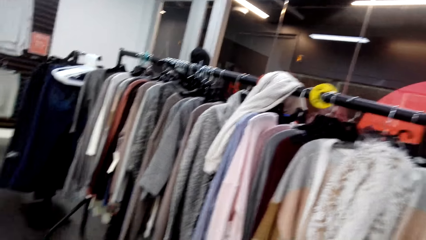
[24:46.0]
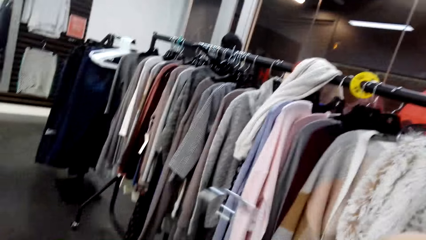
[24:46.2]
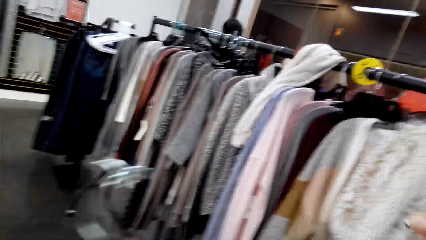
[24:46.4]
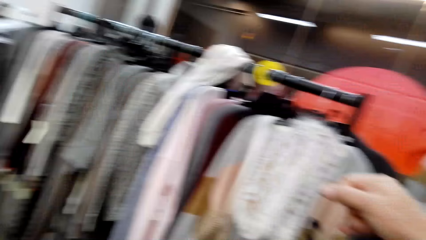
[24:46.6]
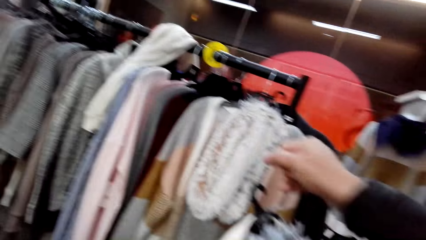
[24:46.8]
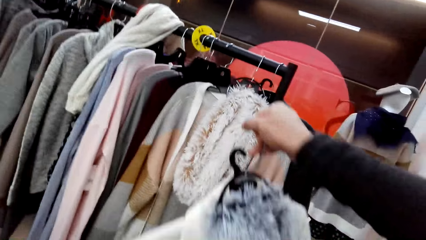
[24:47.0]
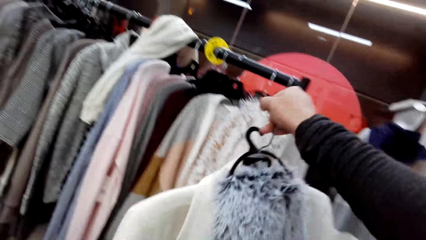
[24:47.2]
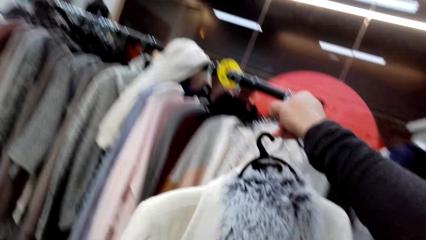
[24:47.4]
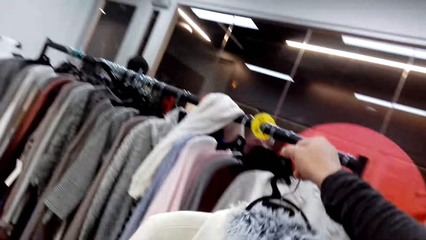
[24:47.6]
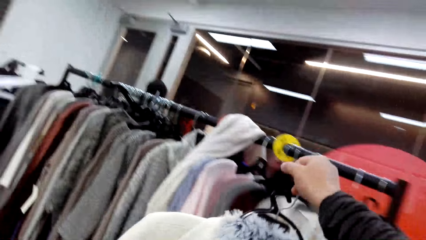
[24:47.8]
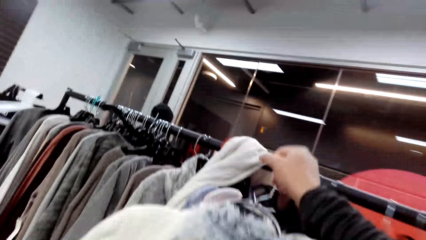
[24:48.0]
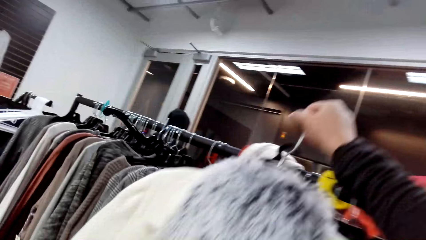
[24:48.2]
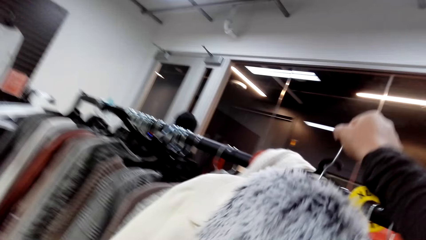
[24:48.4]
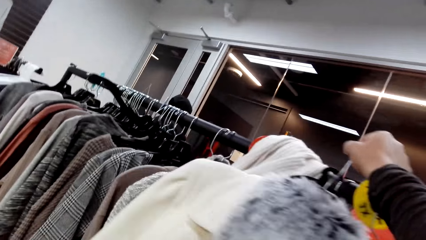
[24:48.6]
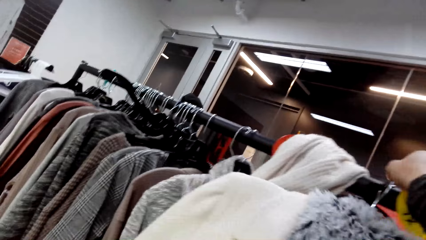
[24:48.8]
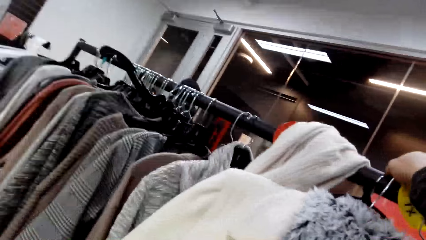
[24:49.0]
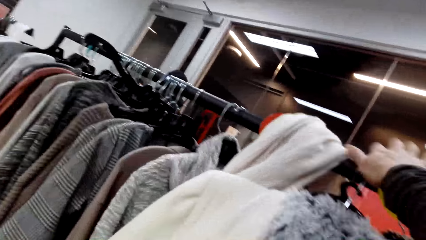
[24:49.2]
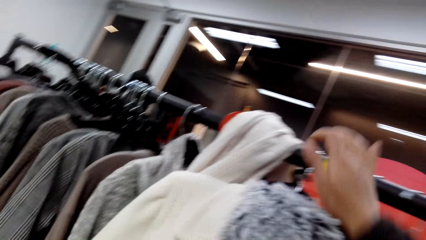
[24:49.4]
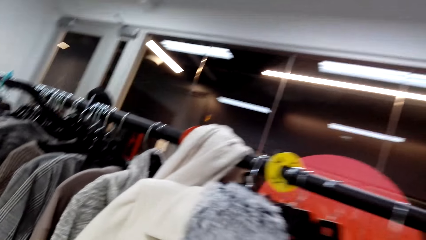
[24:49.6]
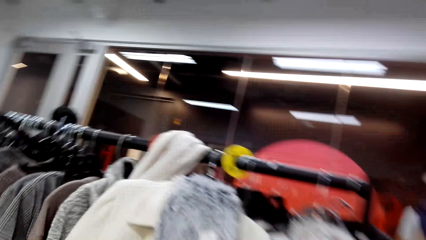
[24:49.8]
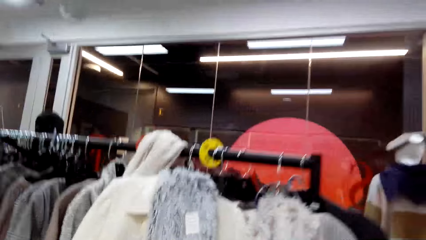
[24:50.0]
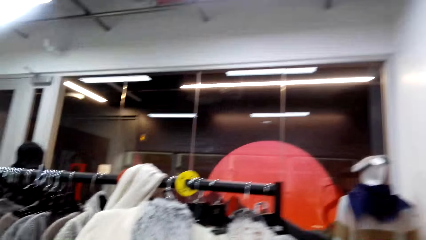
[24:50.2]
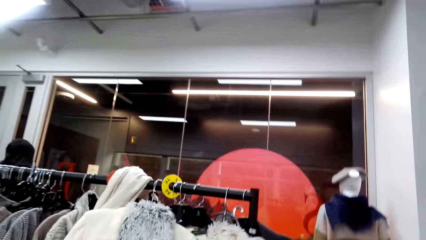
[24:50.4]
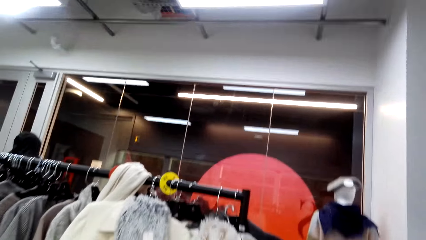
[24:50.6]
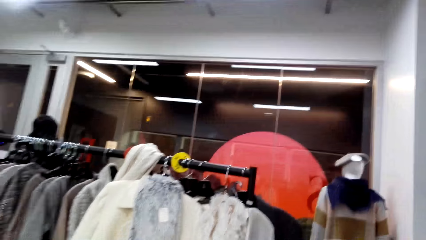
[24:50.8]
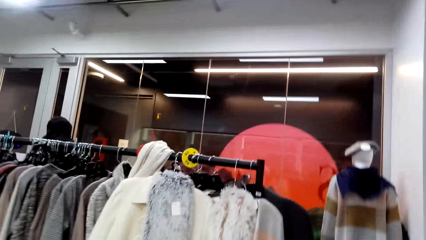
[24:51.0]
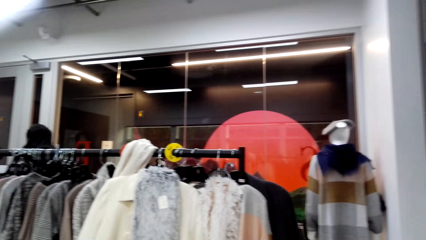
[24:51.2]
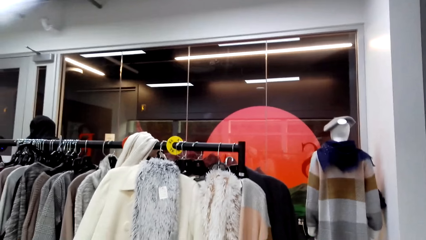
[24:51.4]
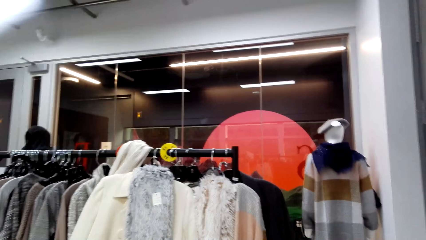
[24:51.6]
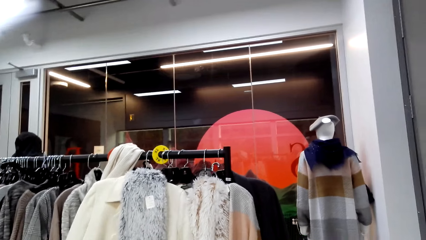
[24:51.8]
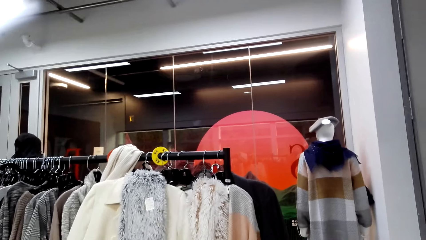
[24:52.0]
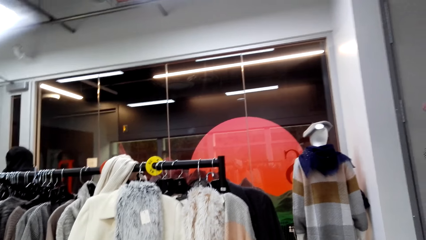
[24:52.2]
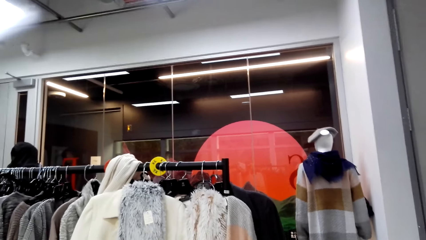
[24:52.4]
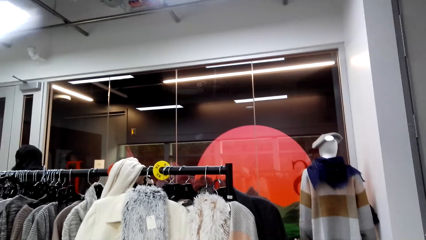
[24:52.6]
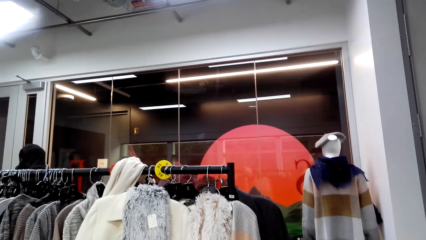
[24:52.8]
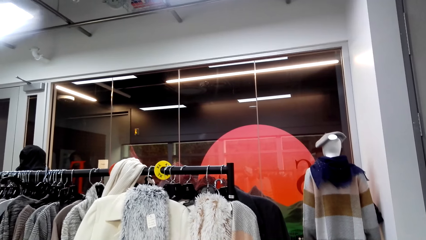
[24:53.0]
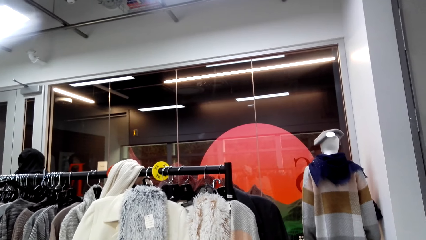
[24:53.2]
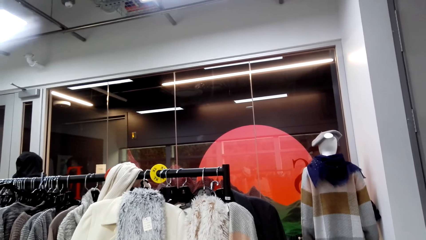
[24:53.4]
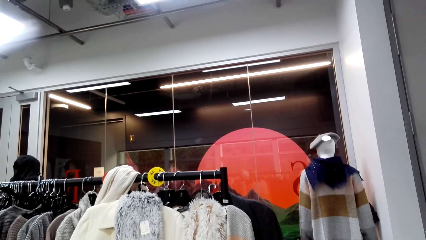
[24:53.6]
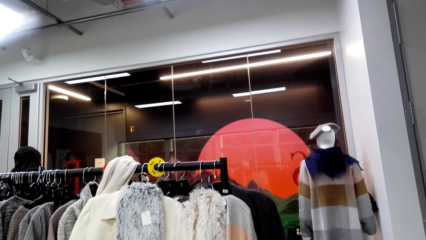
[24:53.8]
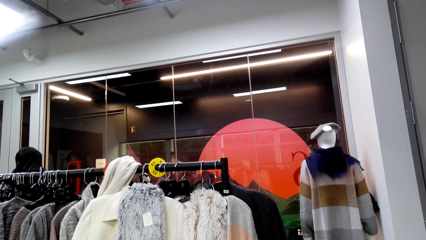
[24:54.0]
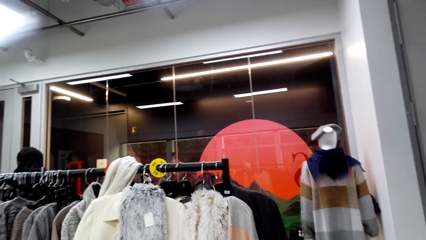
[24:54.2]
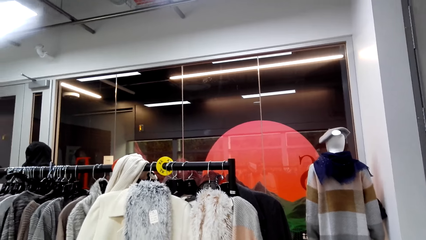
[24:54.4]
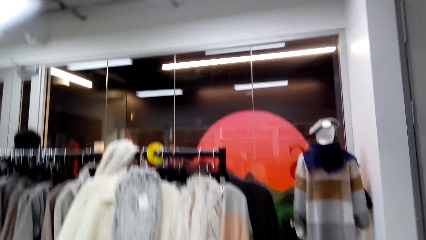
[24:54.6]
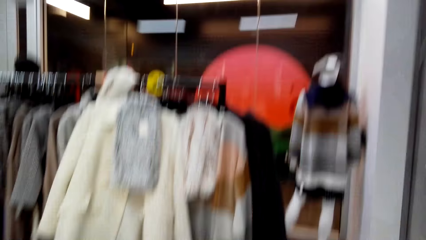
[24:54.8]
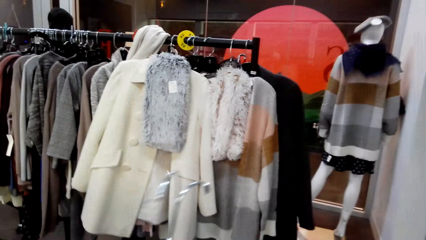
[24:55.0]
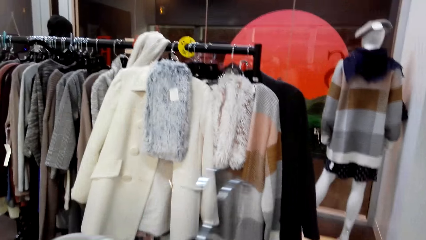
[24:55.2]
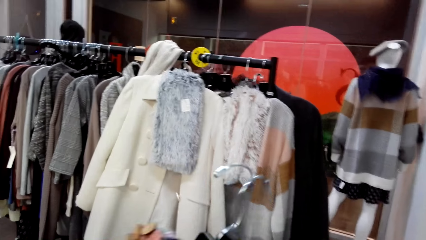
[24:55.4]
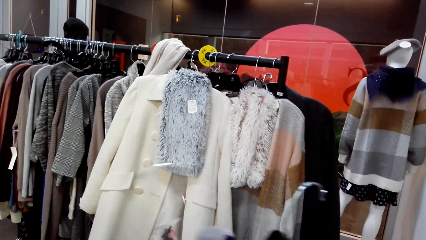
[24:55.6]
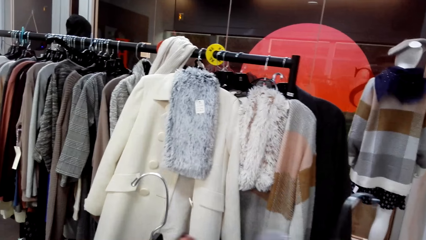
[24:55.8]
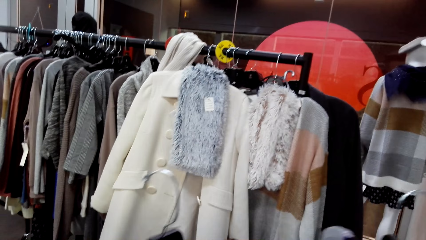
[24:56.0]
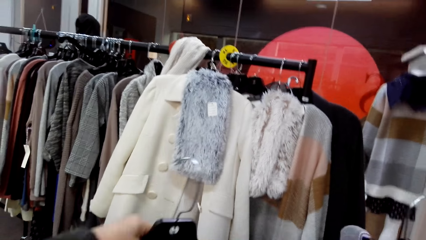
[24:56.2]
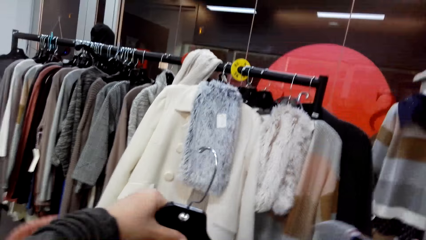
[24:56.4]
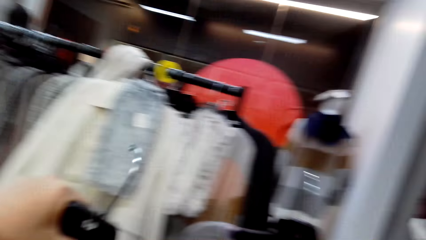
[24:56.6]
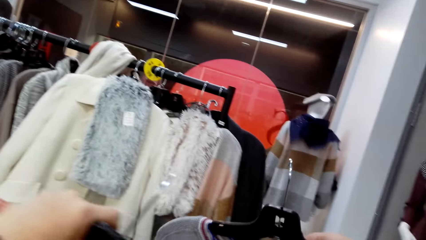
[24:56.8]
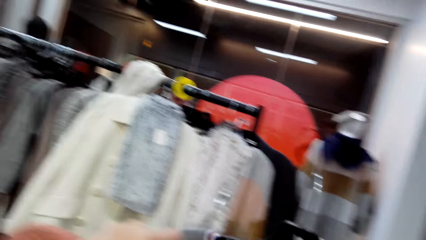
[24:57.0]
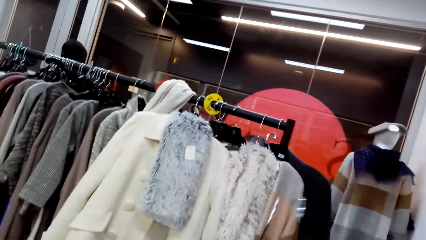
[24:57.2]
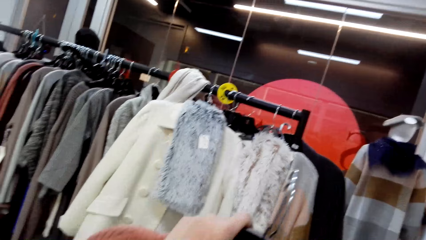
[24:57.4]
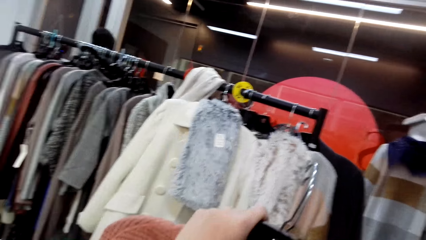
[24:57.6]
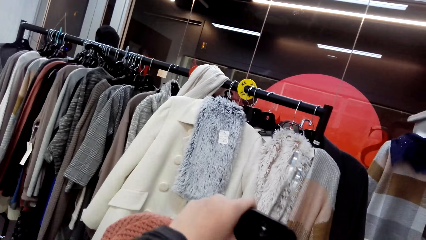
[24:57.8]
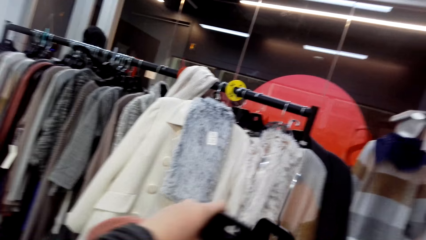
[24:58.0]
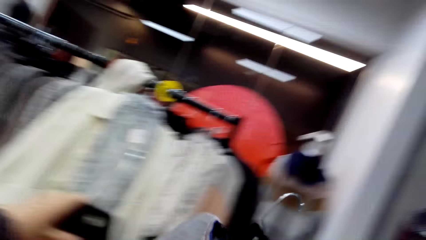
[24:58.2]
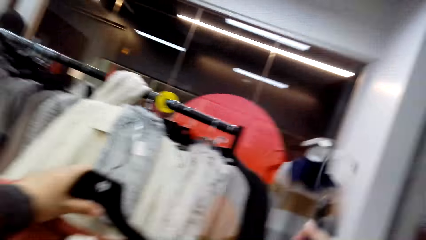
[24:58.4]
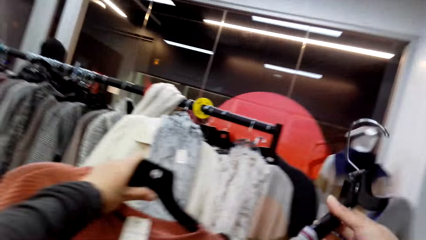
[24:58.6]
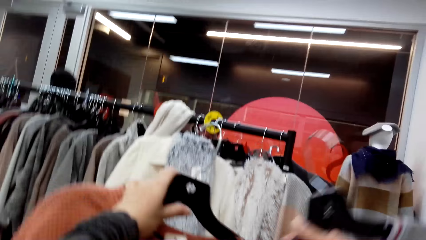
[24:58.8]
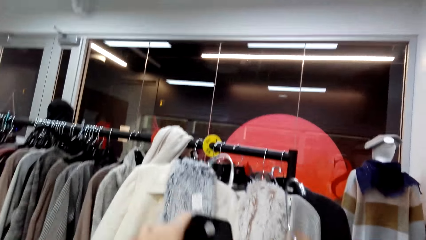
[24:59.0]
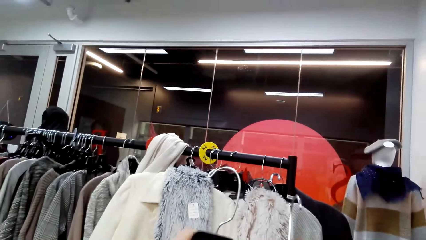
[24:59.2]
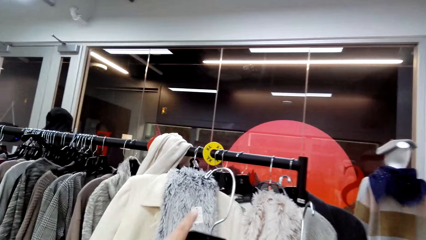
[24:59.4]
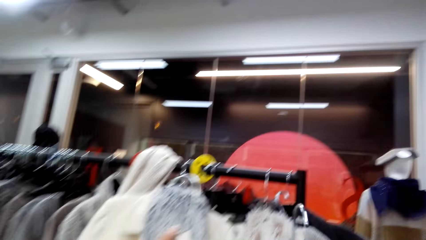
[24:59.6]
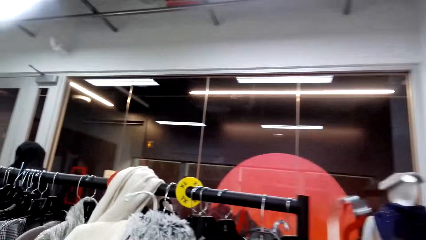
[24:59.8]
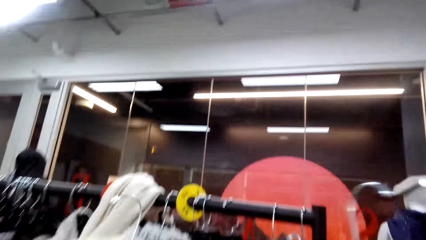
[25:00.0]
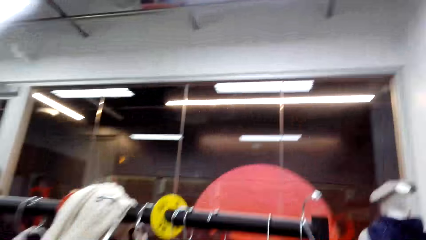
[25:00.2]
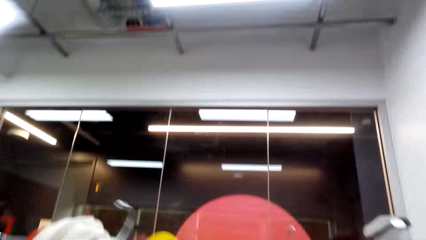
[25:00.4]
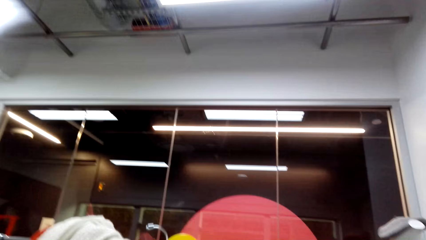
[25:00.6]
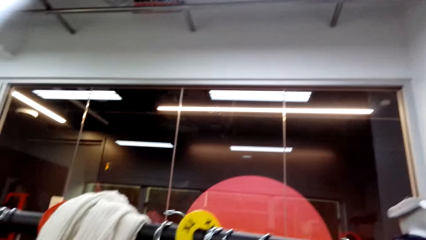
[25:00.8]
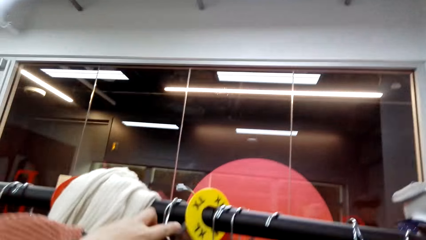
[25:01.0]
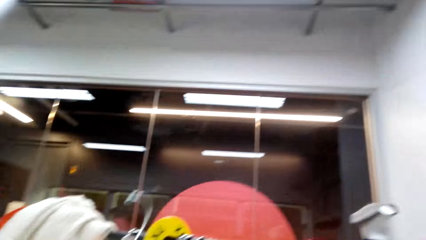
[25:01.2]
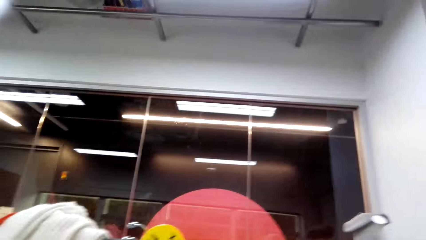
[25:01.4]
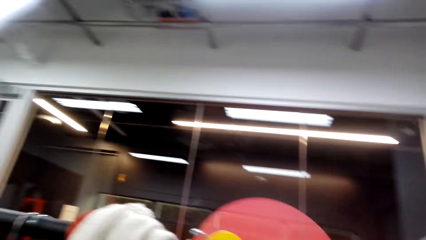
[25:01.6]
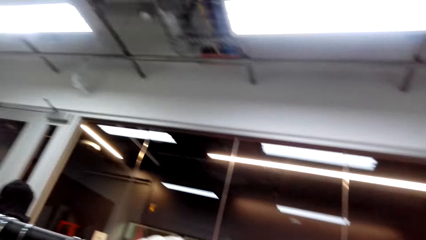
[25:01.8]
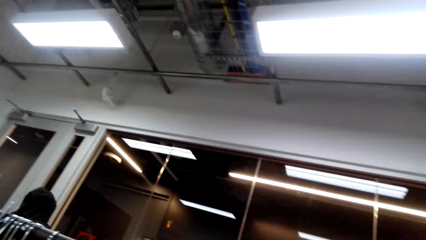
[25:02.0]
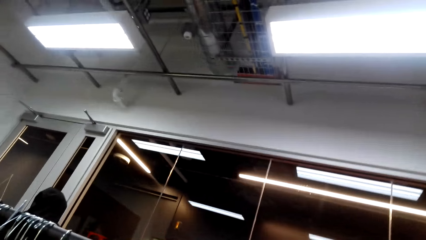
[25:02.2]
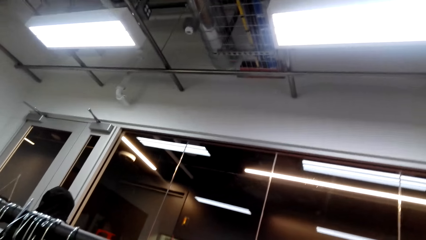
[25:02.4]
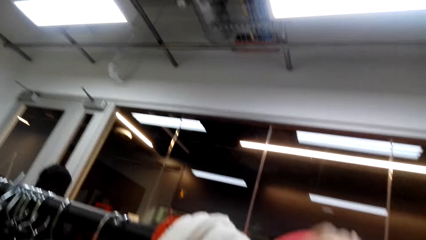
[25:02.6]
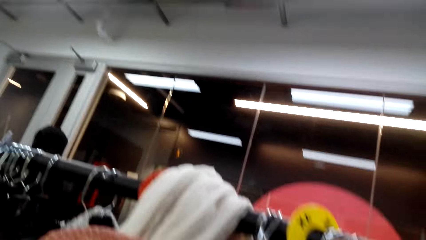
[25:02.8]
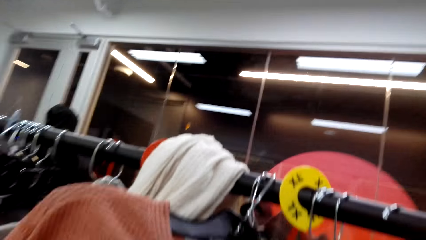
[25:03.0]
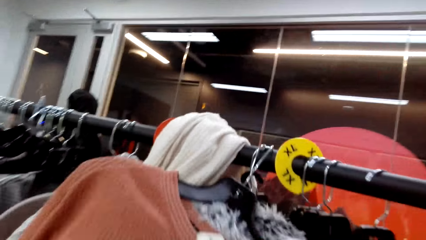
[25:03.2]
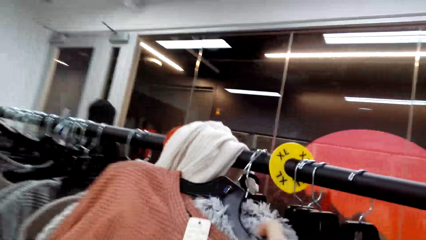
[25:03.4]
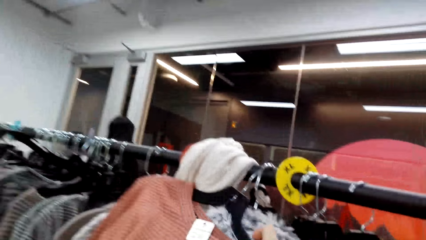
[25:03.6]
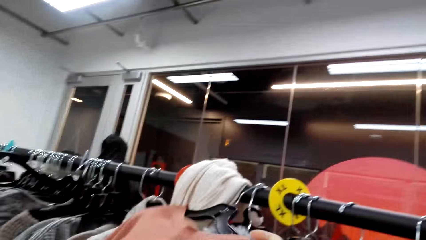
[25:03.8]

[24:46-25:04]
The camera wearer looks right. They walk forward. They hang the blazer coat or sweater on the hanging rack or stand. They walk backwards. They look at the sweater and scarf. They look at clothes. They walk forward. They hang the top on the hanging rack.
